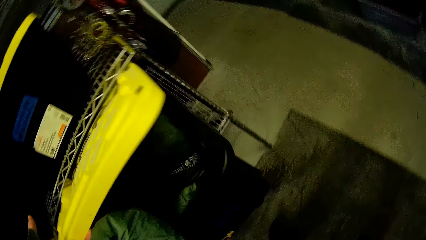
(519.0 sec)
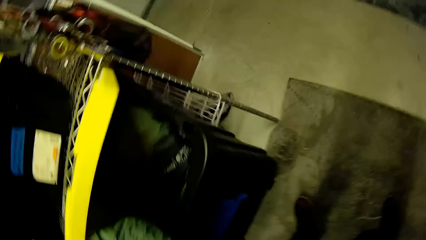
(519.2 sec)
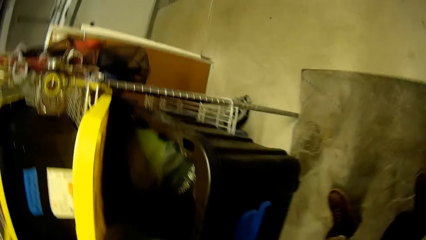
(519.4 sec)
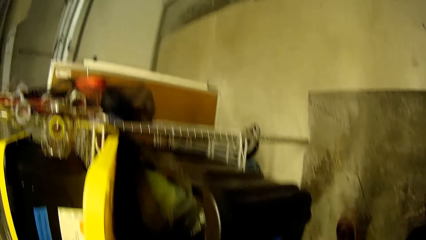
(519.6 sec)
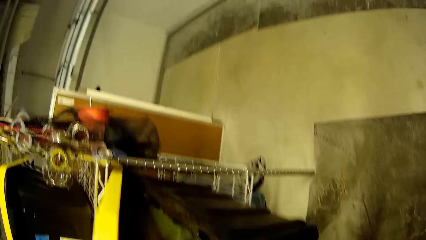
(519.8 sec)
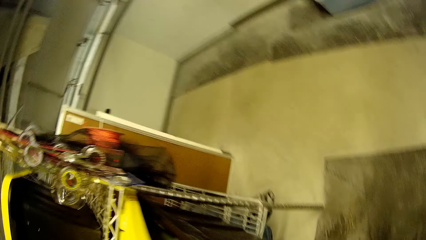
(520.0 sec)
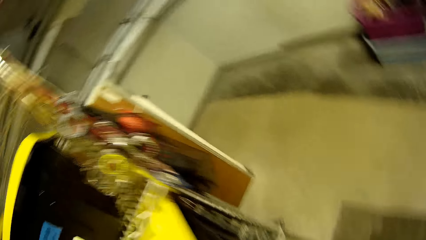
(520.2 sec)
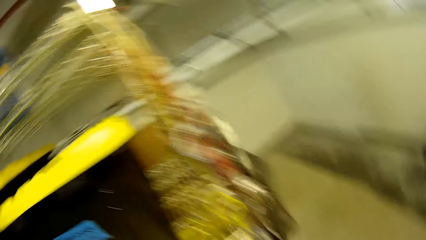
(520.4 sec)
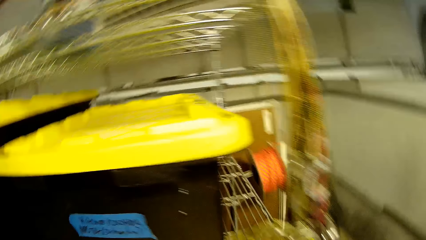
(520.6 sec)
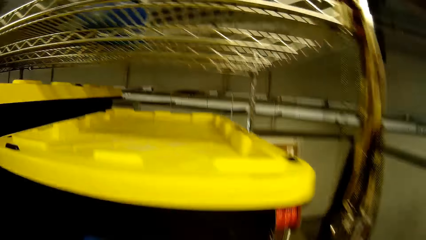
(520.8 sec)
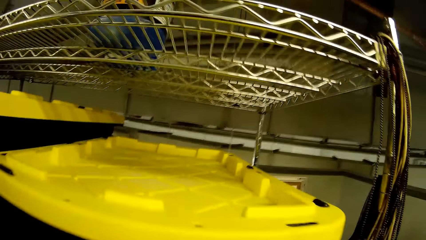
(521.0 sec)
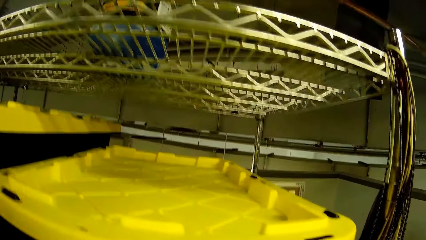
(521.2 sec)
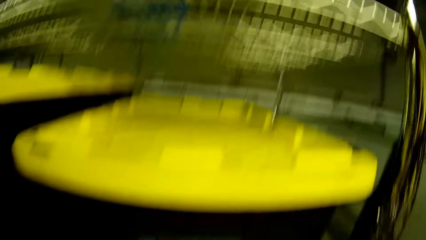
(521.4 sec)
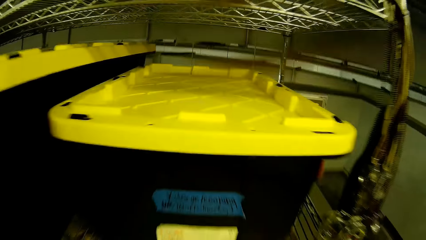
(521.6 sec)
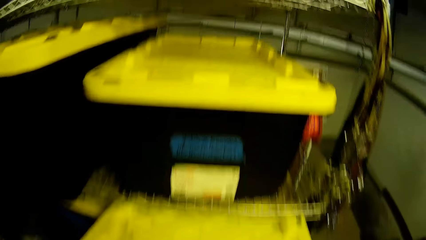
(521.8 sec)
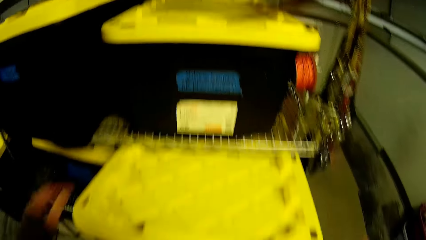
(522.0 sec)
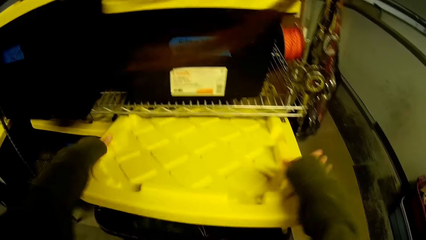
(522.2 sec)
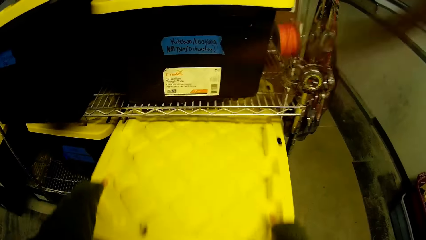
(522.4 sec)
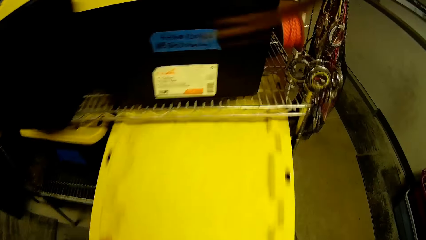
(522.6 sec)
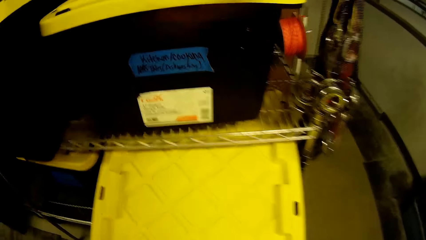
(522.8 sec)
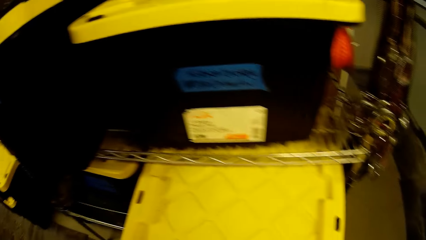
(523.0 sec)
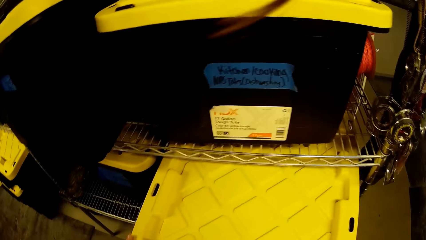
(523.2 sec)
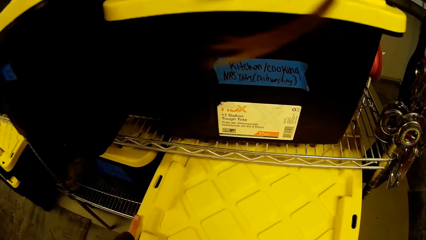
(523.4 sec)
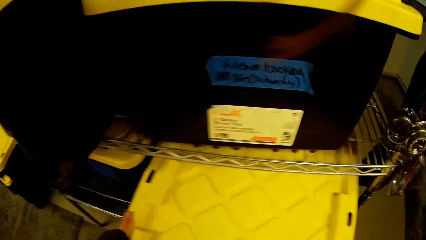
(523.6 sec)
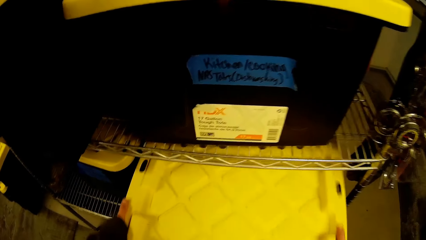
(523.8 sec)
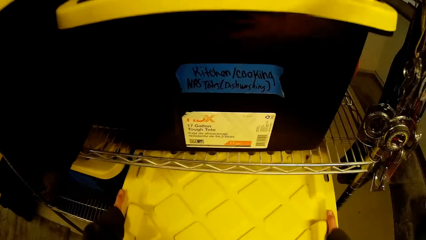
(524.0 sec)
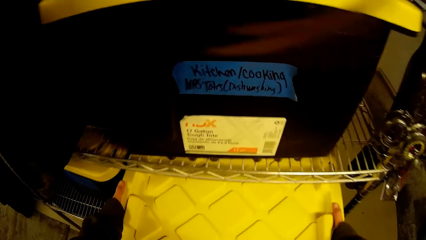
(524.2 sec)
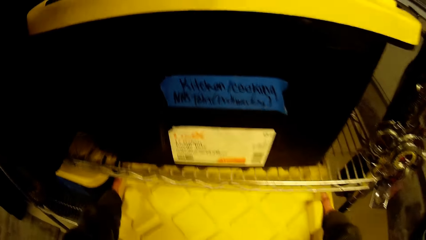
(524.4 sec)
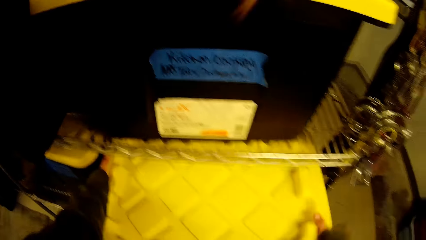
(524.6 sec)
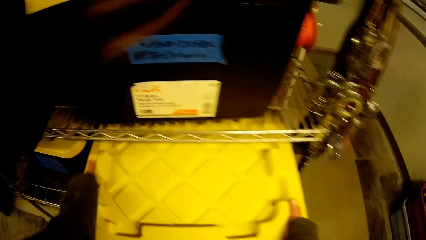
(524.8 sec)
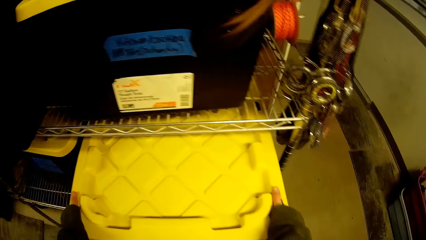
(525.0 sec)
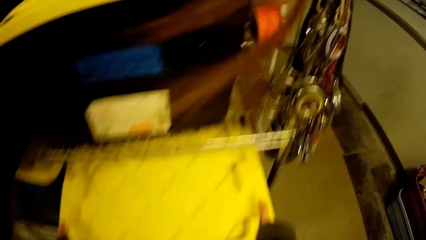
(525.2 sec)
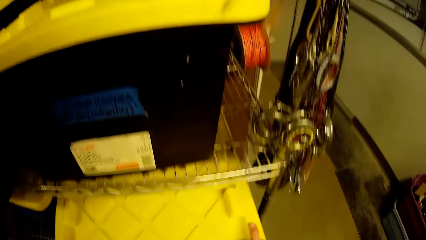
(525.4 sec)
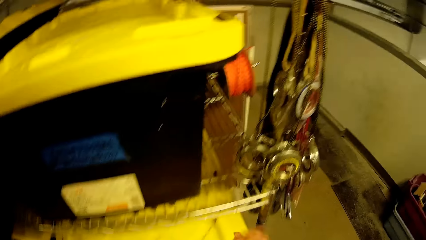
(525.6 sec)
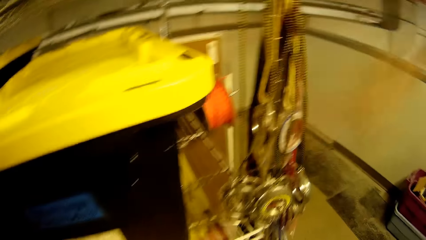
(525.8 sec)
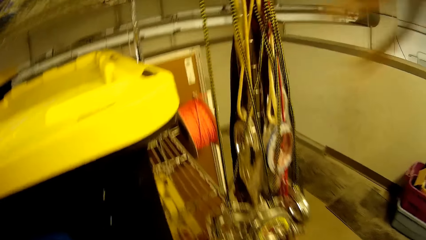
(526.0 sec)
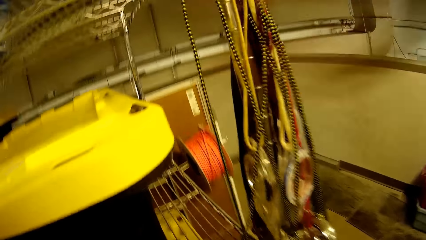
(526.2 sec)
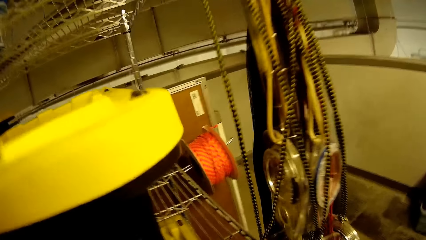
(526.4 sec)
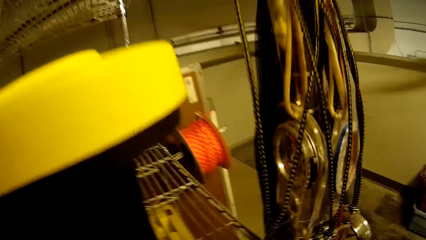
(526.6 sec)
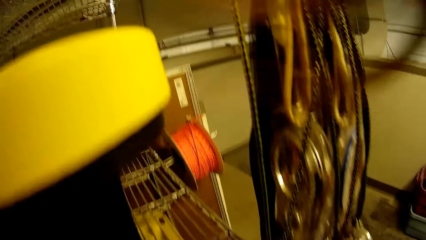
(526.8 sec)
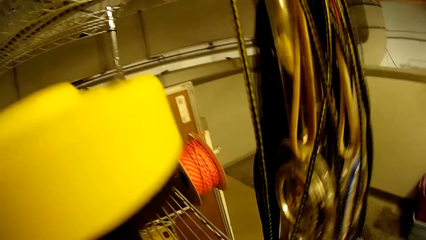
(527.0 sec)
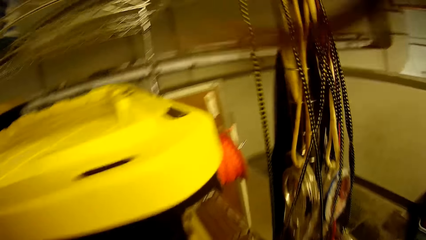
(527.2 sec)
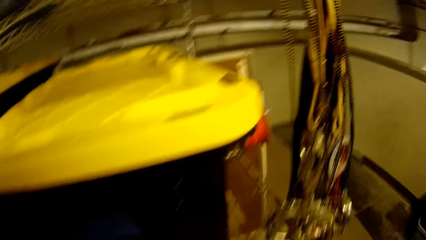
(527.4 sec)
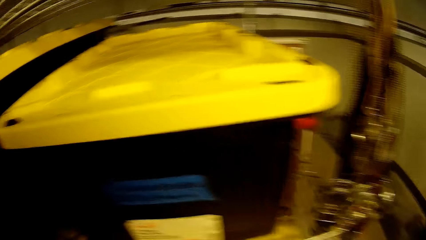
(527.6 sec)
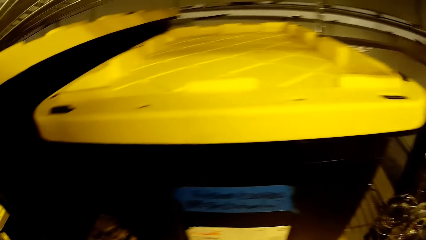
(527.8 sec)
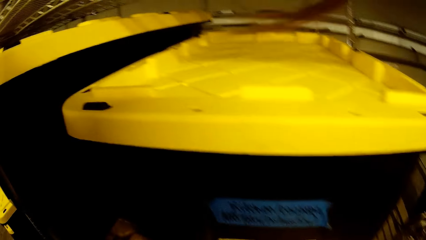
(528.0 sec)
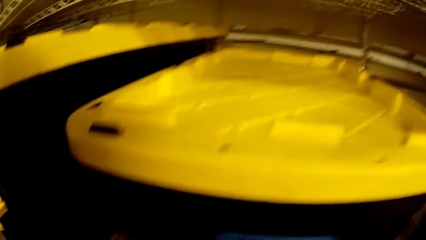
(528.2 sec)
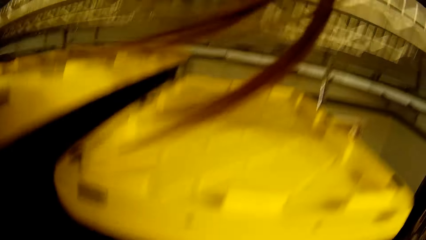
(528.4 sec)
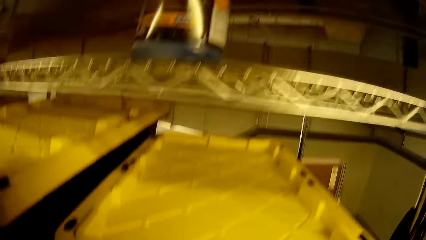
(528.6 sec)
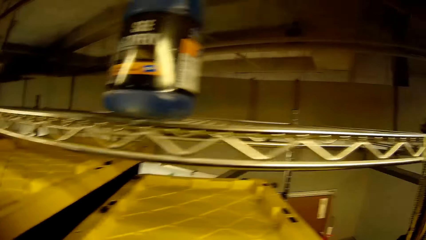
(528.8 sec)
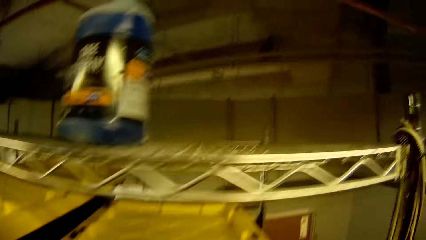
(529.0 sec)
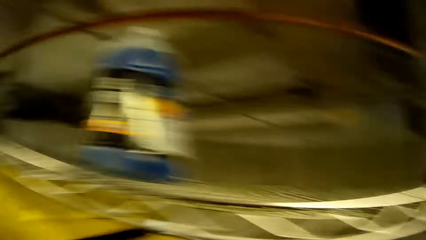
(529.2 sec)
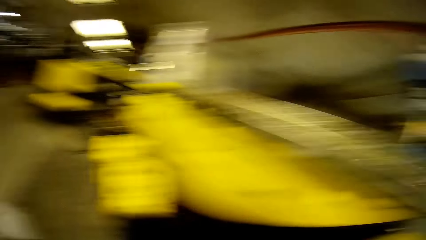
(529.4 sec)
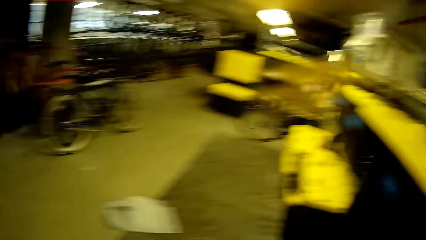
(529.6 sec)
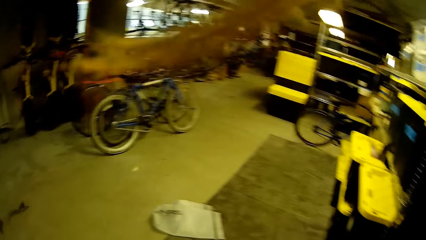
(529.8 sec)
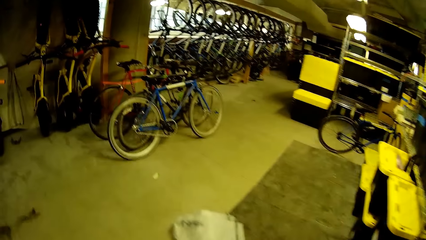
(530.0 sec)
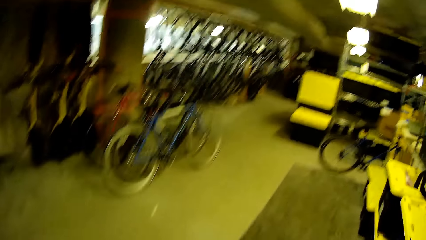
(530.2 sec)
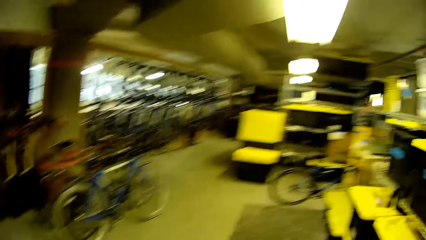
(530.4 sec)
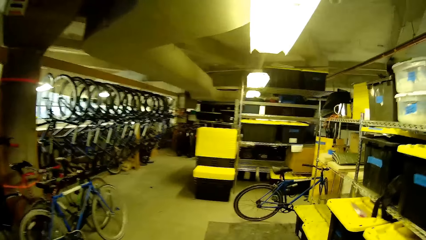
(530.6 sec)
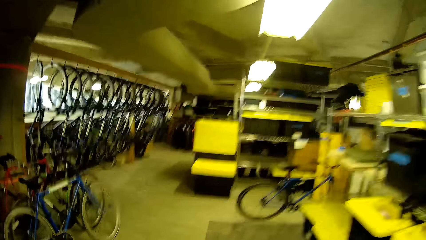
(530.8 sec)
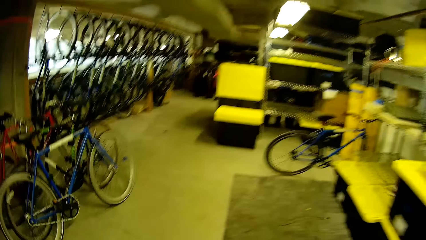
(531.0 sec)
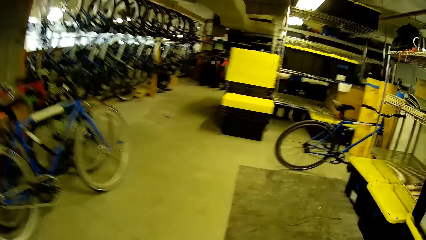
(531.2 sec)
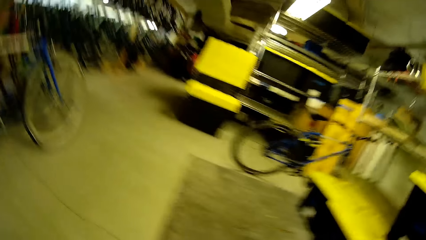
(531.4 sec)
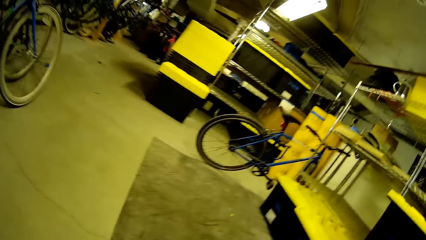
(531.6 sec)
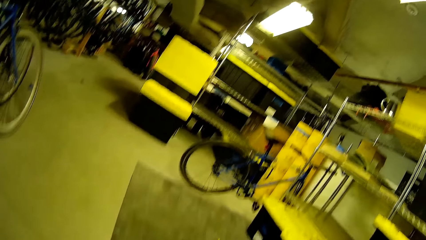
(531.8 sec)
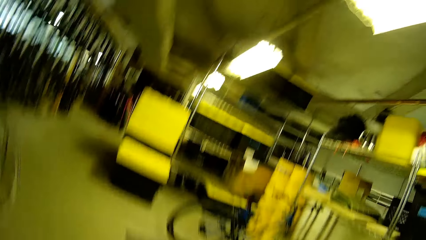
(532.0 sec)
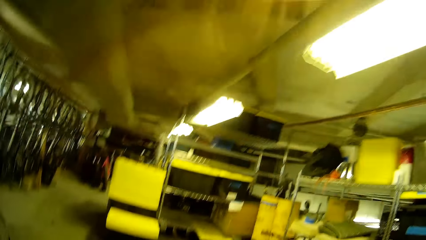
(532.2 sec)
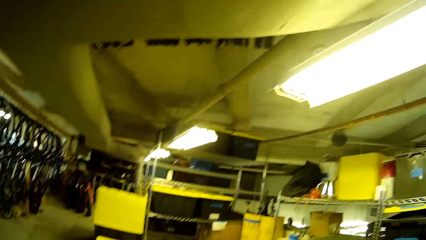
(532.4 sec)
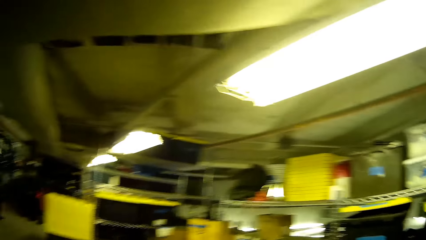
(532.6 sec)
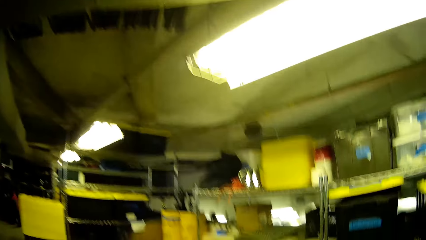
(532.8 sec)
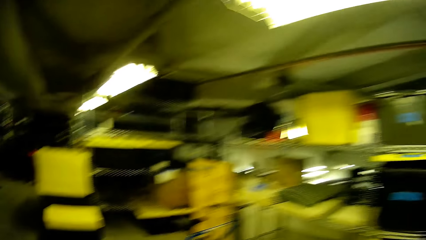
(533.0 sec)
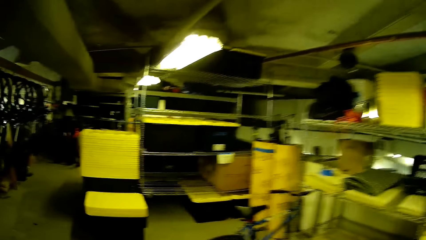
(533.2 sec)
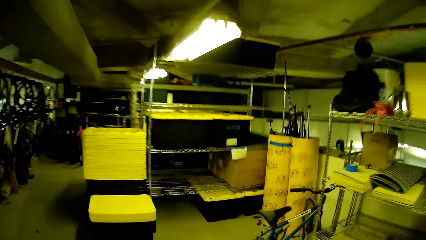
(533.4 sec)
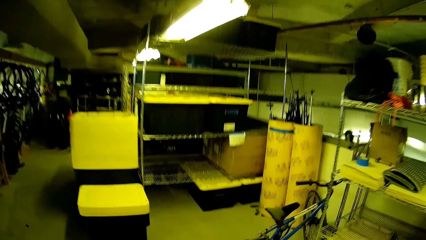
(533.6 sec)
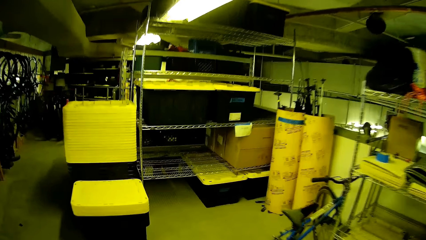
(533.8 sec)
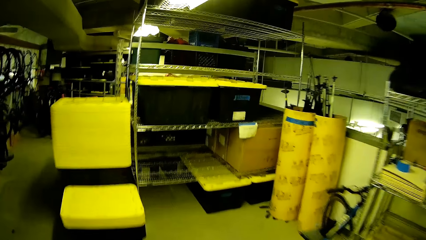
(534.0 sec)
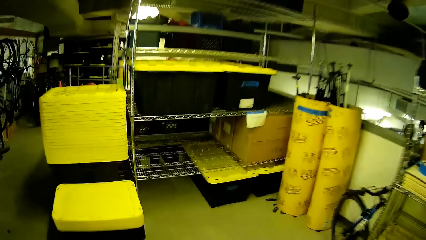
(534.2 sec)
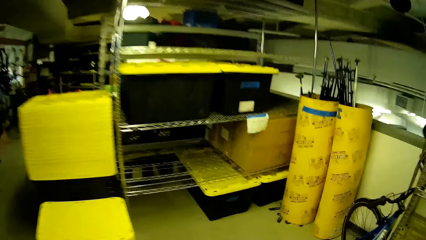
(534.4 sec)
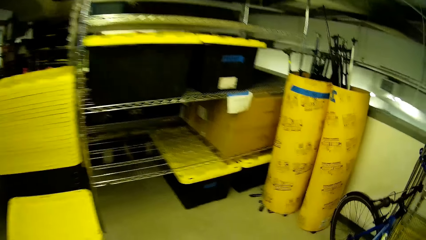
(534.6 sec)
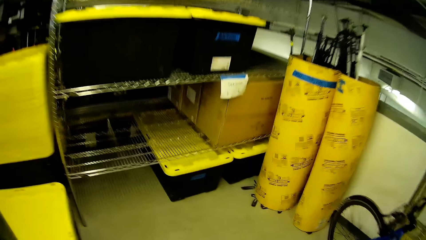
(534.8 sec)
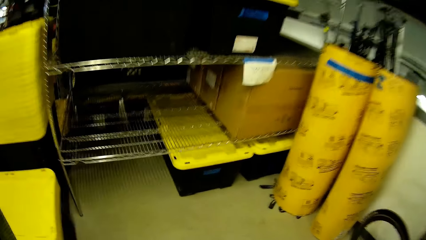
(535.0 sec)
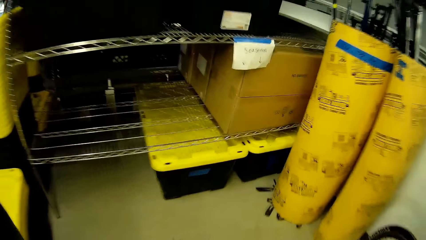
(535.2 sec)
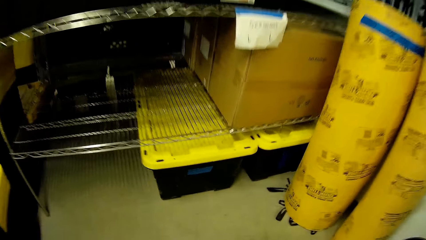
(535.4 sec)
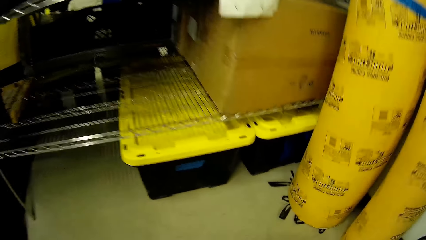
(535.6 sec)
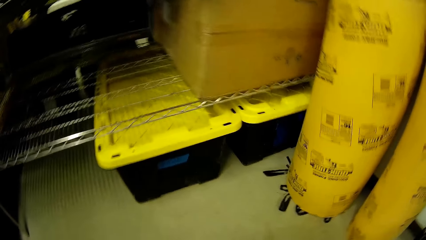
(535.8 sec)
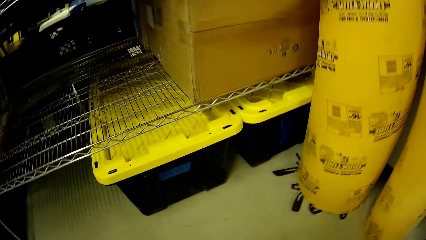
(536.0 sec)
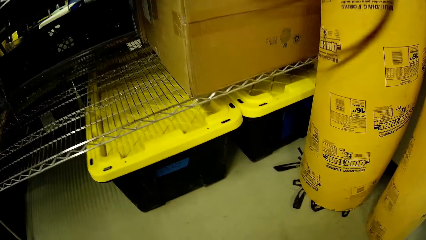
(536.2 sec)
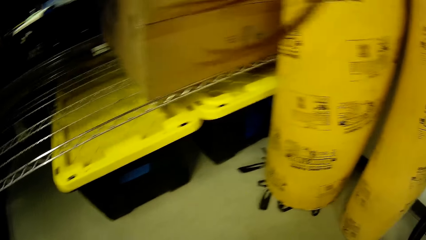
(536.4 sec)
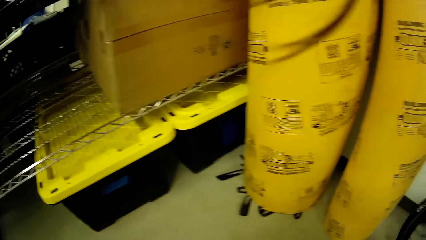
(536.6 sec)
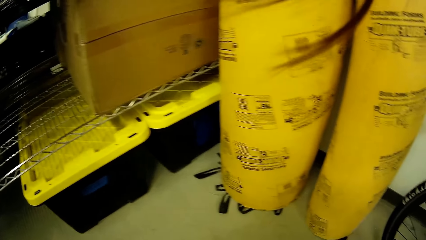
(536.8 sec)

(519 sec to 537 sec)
The camera wearer looks around. They push the box. They look around. They walk in the bike store. They walk around.
